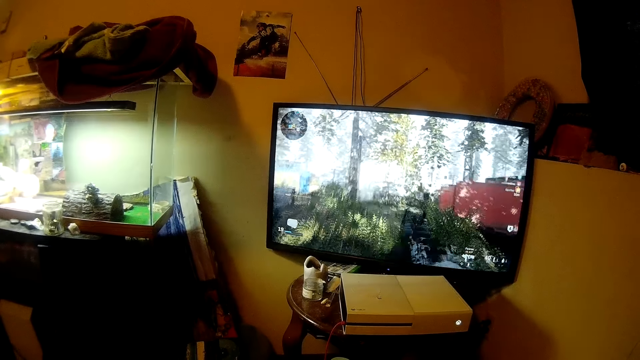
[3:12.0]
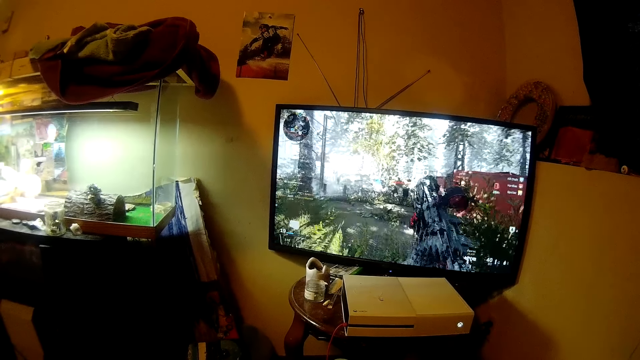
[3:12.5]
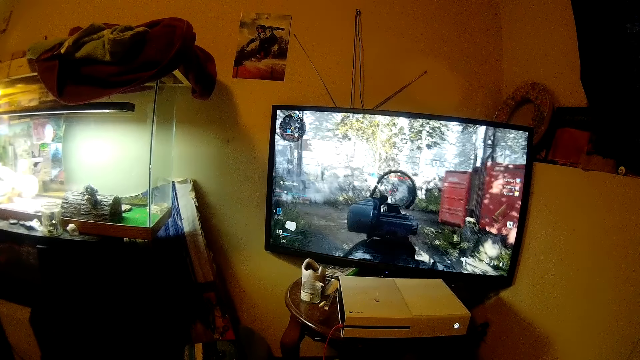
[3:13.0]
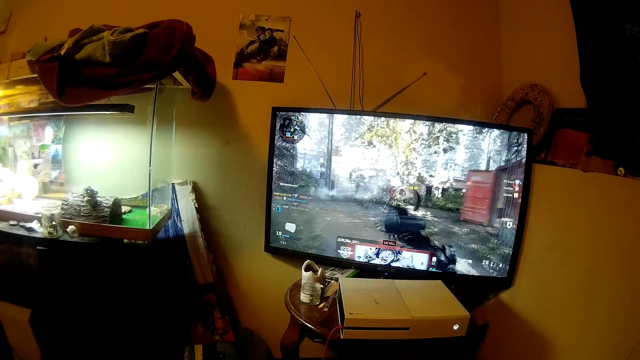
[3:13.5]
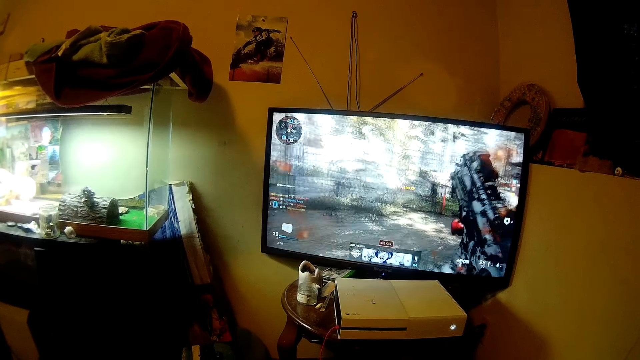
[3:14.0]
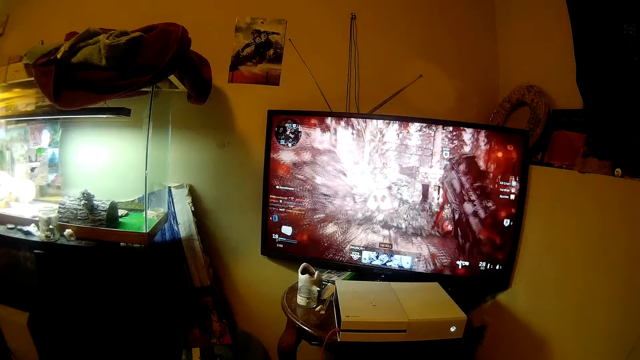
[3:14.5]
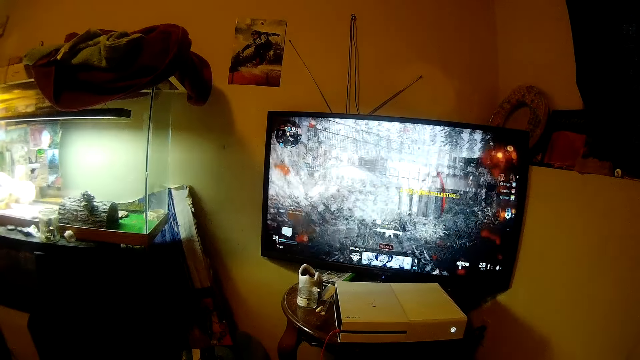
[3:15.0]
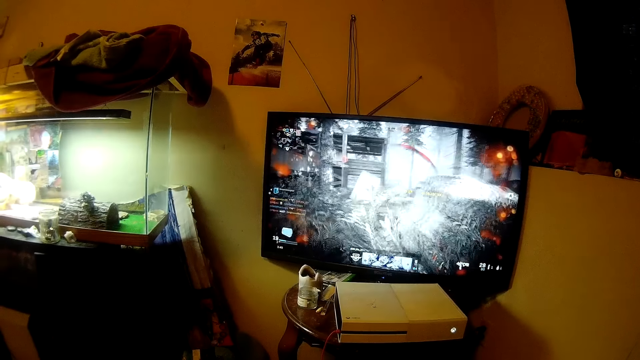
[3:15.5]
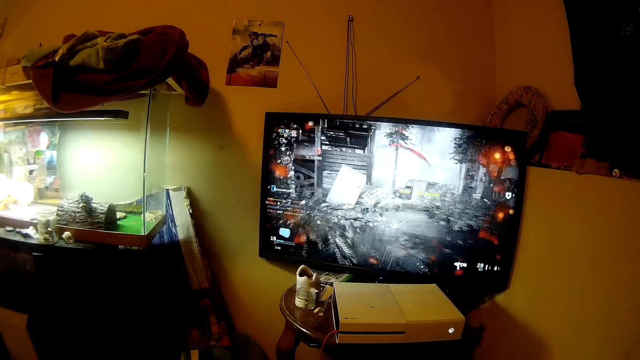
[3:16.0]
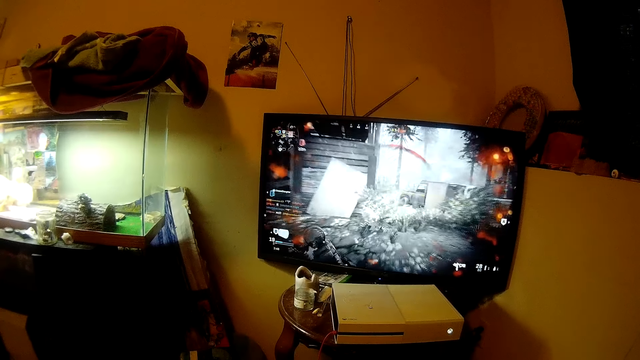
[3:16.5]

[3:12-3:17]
The camera wearer plays the game.

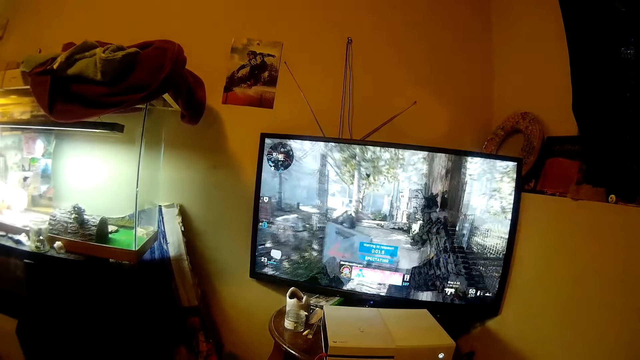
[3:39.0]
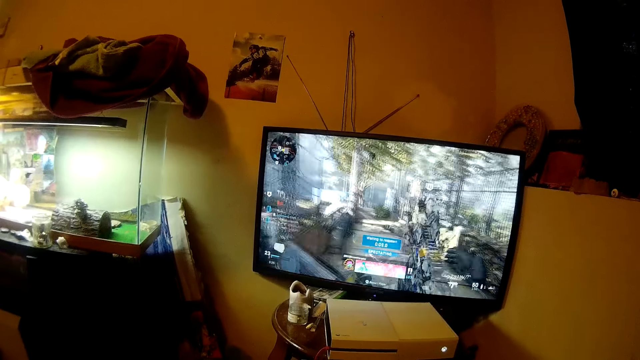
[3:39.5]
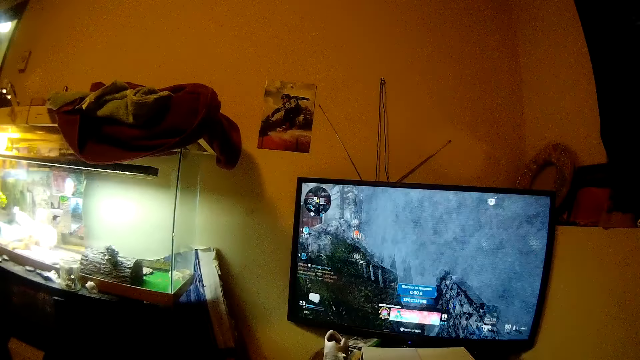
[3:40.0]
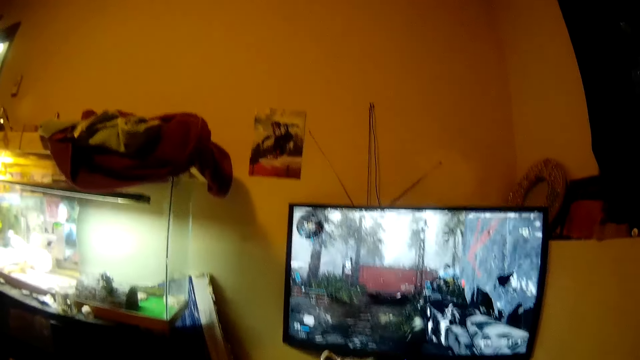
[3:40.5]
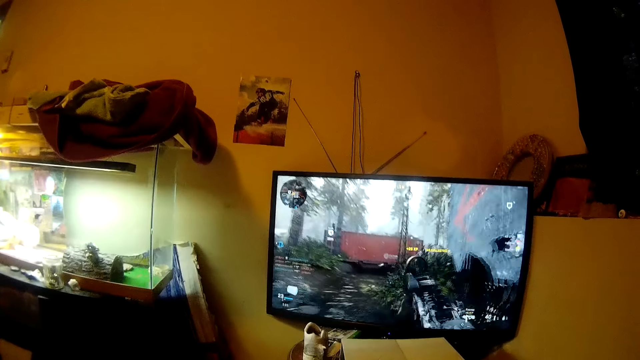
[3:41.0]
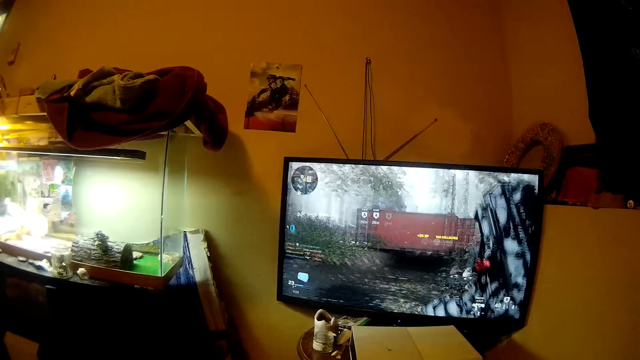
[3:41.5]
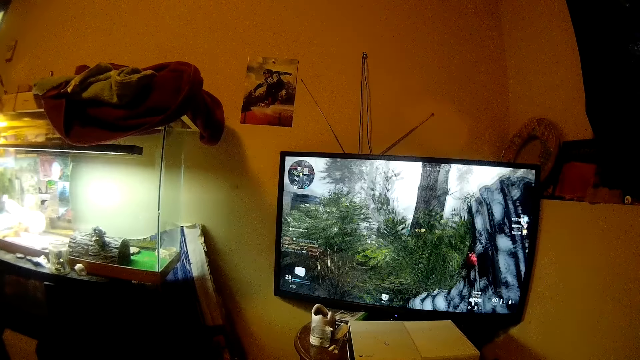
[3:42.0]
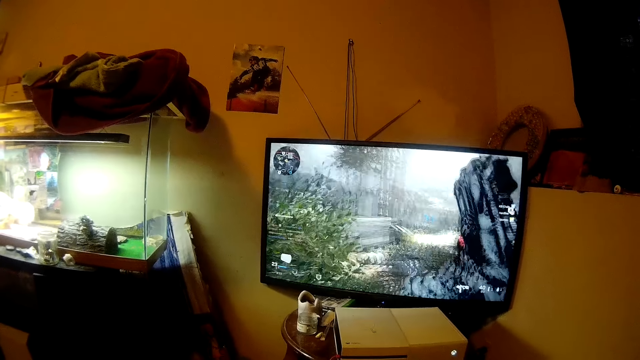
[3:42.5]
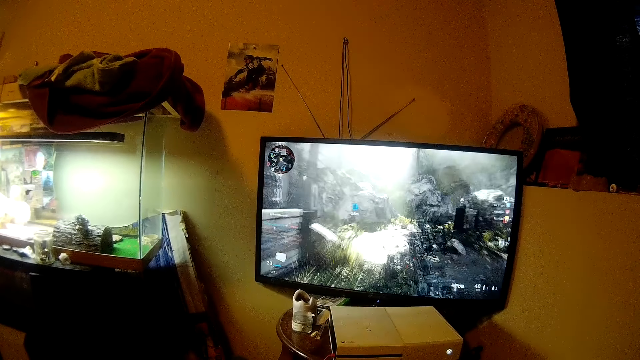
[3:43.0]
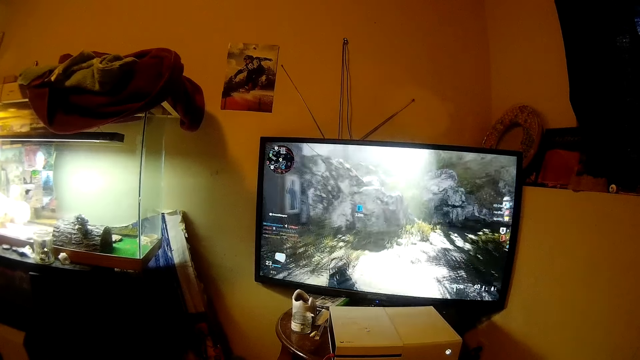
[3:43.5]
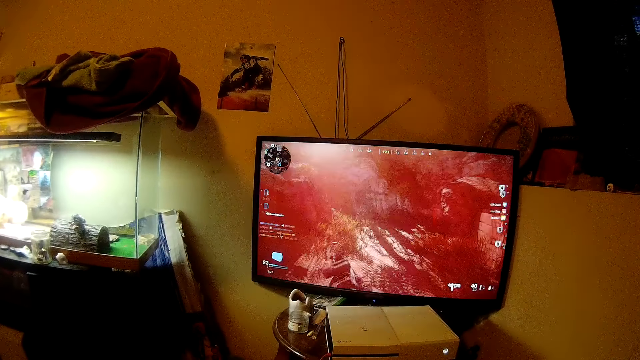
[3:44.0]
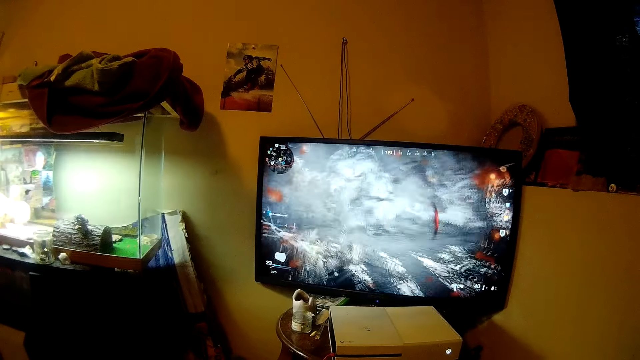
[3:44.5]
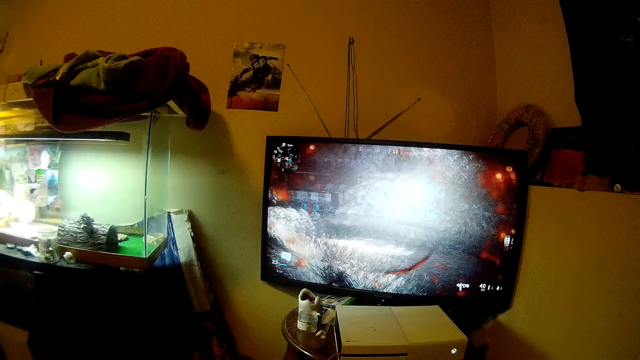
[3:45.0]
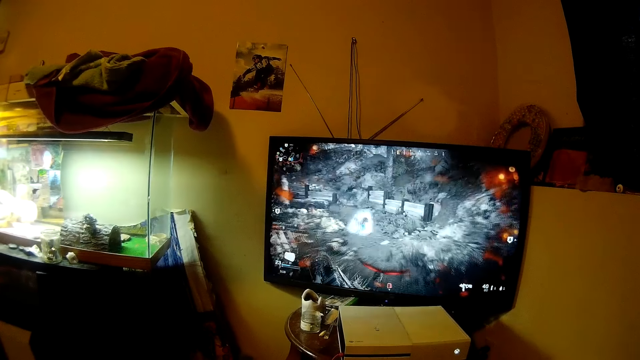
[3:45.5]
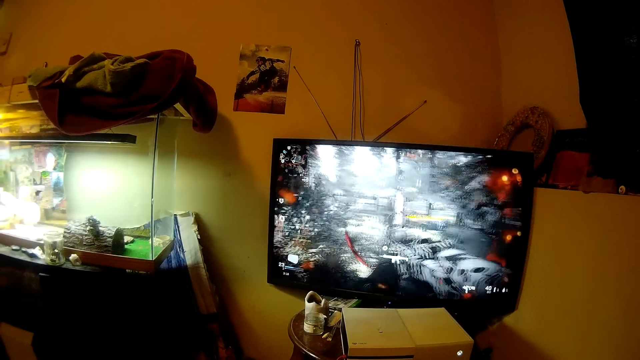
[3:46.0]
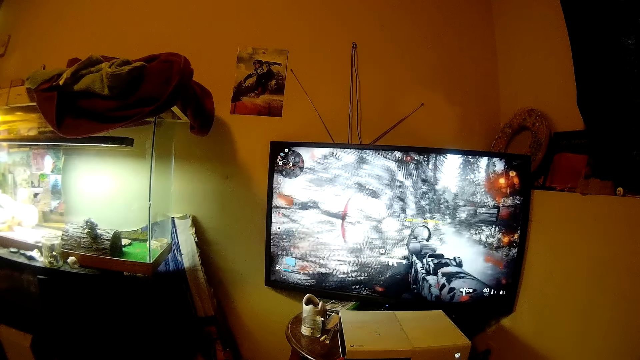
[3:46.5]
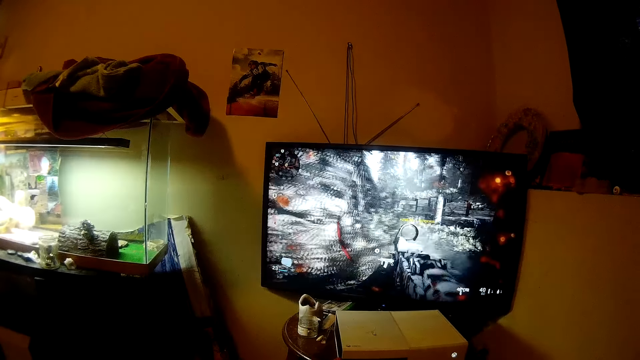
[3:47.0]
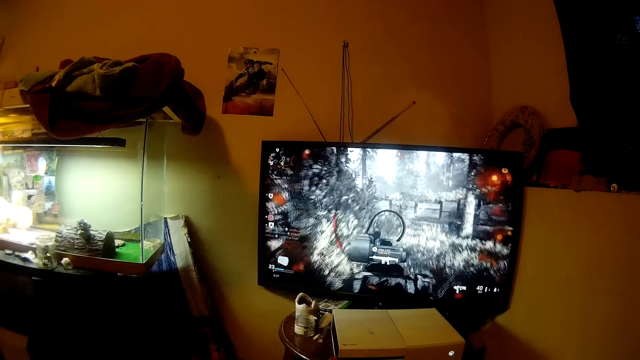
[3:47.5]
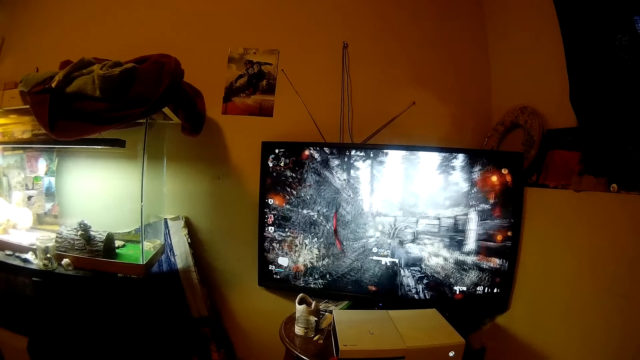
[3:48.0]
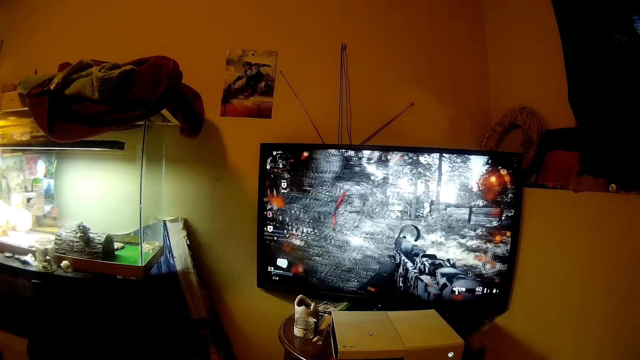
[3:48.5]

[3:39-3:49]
The camera wearer talks. They play the game.

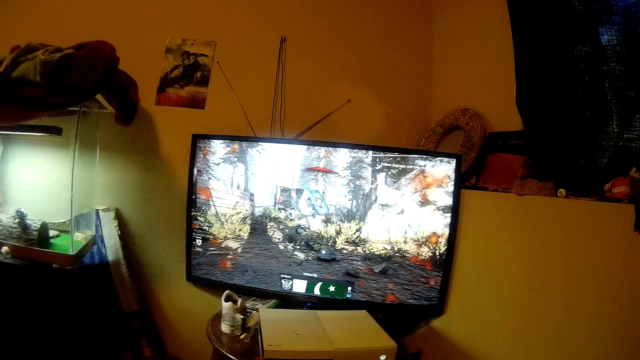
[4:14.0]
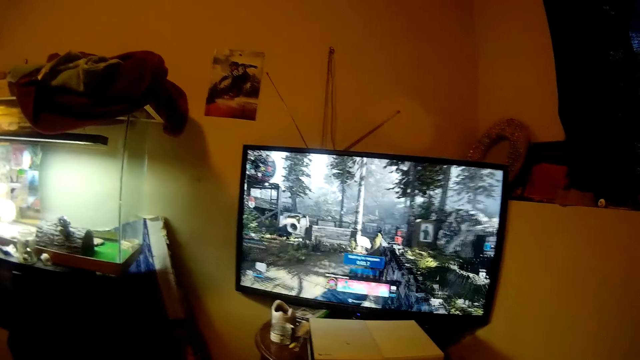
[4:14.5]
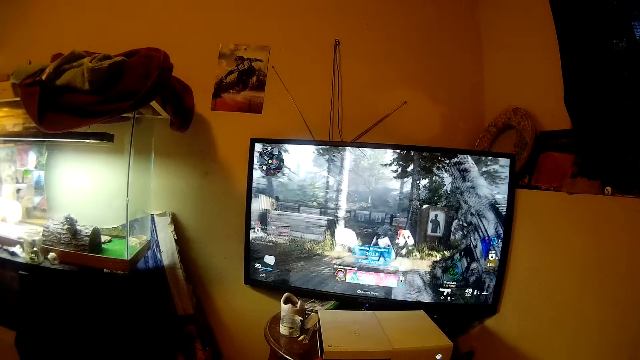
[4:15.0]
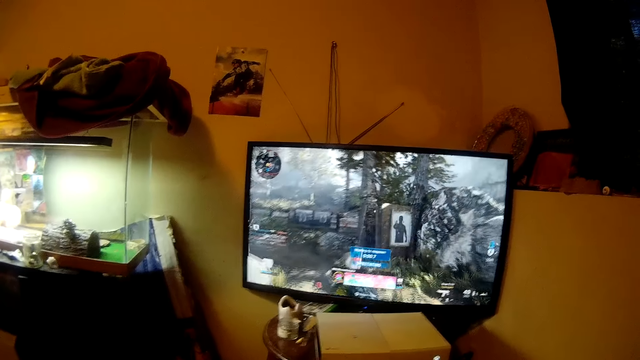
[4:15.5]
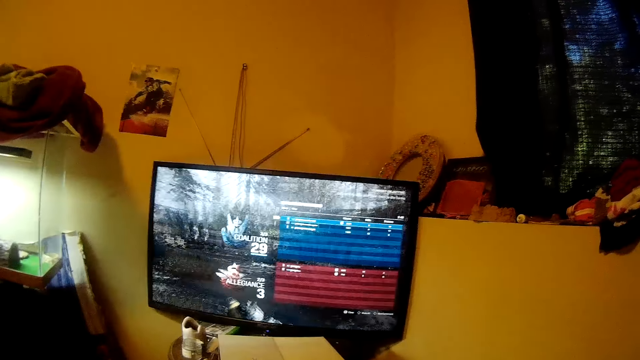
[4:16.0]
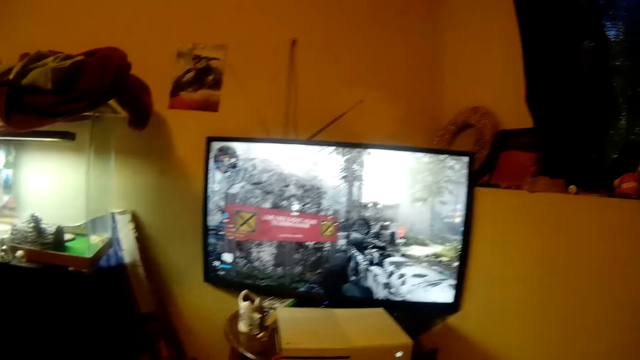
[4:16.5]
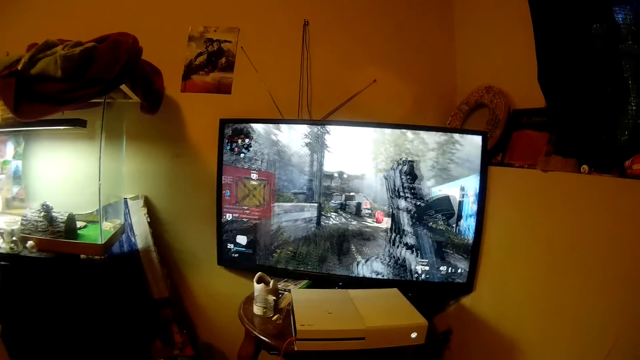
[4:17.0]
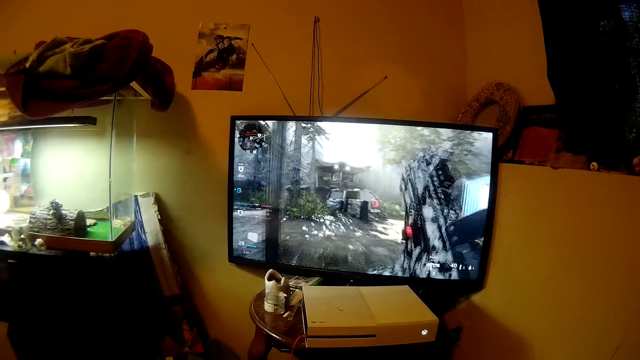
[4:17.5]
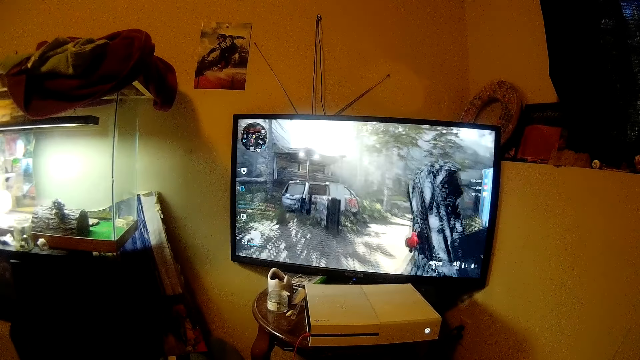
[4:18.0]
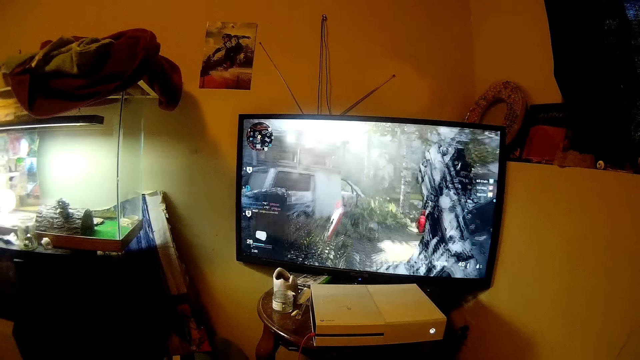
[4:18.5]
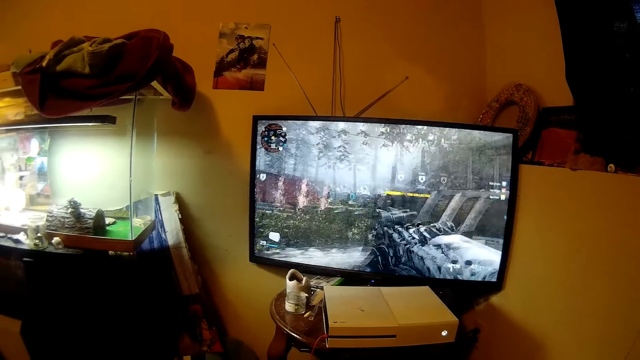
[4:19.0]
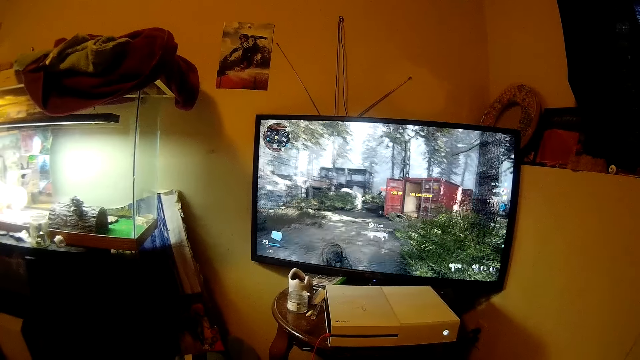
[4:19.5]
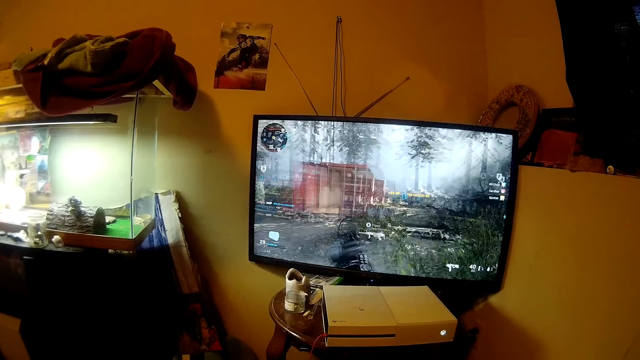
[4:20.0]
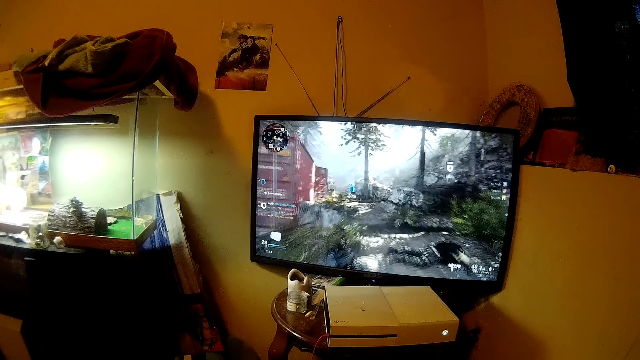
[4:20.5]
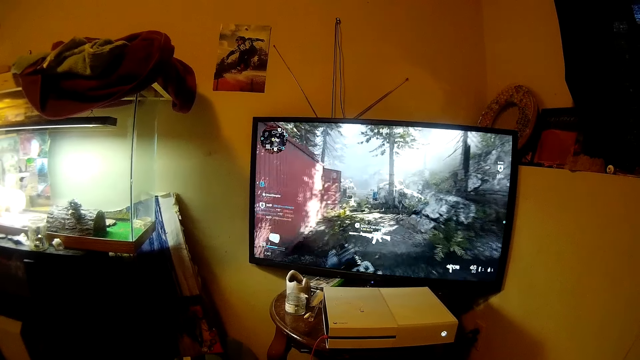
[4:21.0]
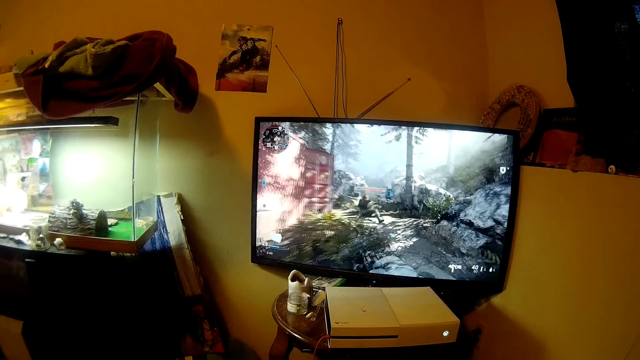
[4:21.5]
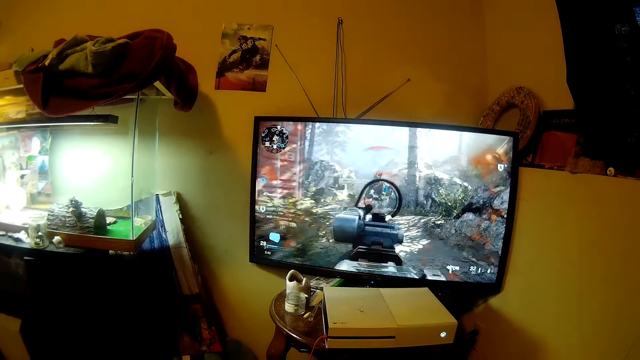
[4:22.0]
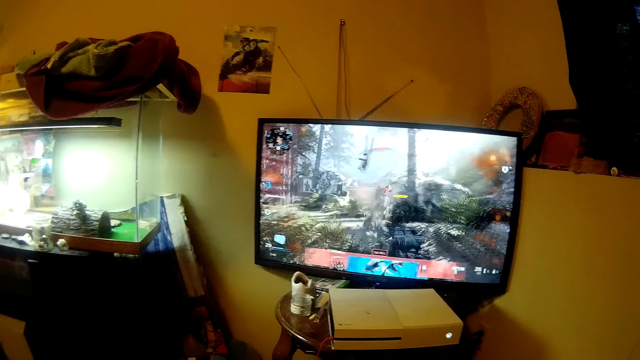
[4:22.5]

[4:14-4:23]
The camera wearer talks. They play the game.
